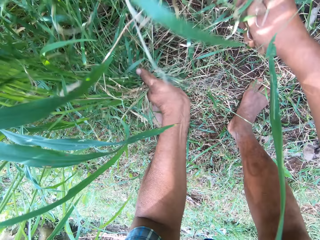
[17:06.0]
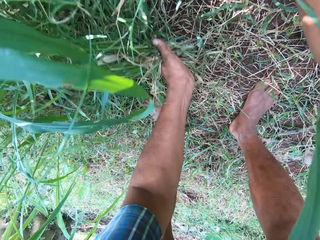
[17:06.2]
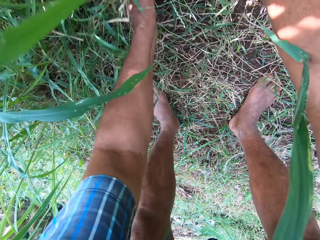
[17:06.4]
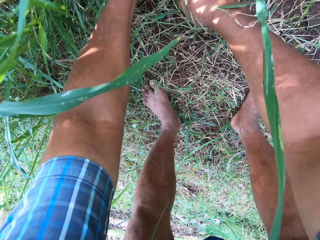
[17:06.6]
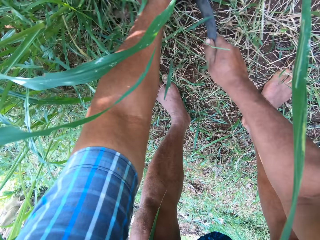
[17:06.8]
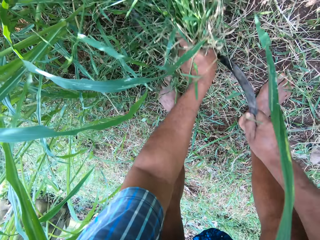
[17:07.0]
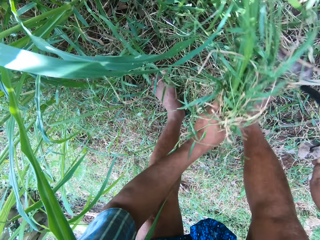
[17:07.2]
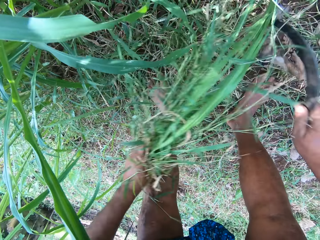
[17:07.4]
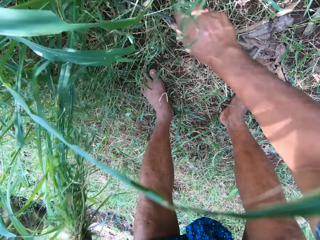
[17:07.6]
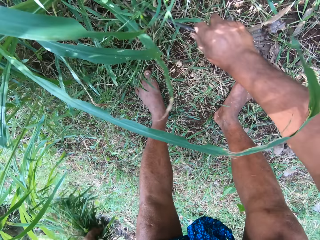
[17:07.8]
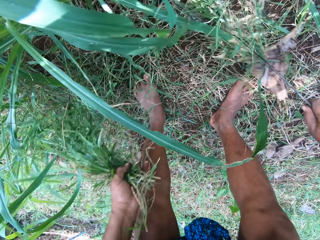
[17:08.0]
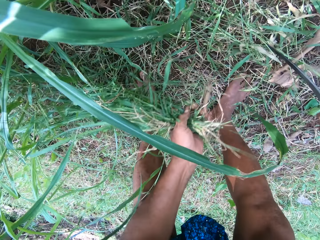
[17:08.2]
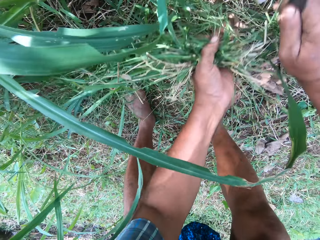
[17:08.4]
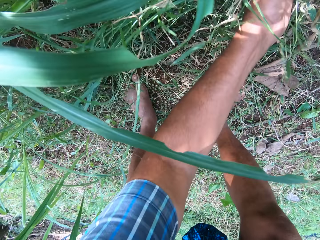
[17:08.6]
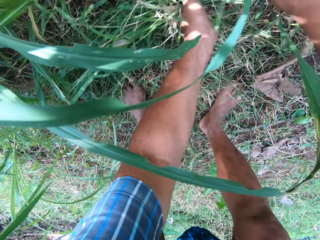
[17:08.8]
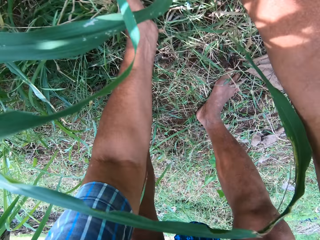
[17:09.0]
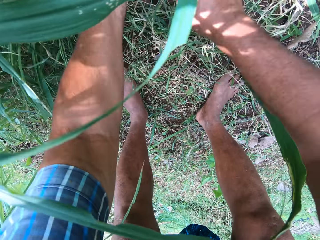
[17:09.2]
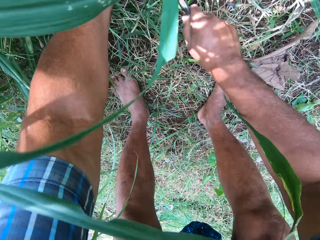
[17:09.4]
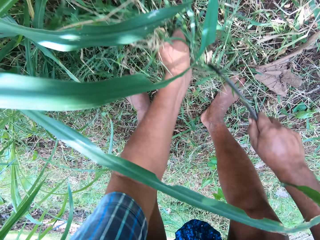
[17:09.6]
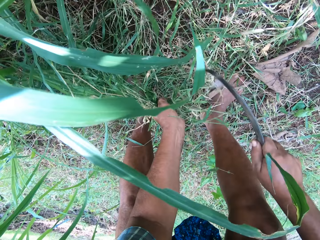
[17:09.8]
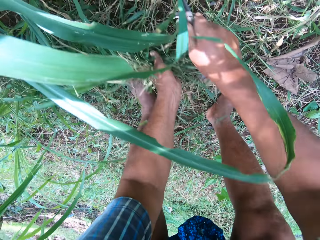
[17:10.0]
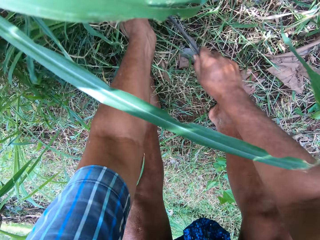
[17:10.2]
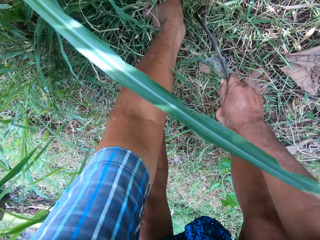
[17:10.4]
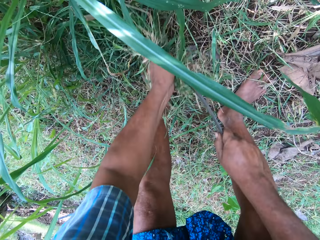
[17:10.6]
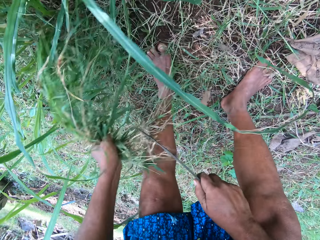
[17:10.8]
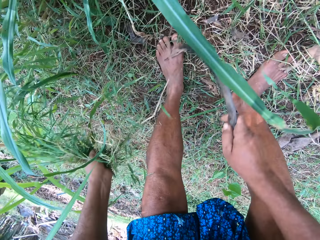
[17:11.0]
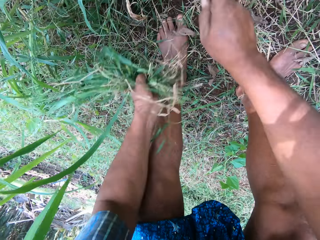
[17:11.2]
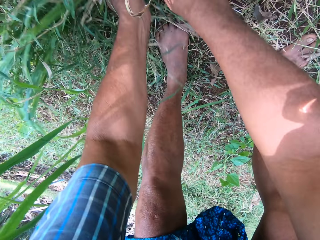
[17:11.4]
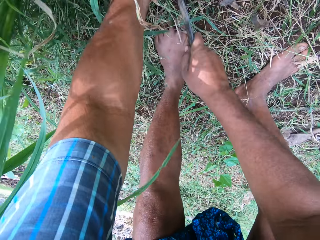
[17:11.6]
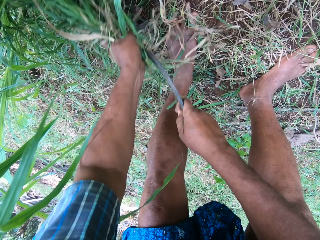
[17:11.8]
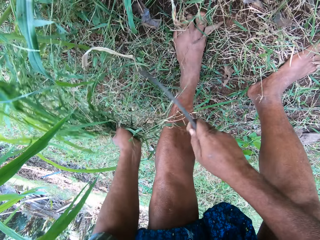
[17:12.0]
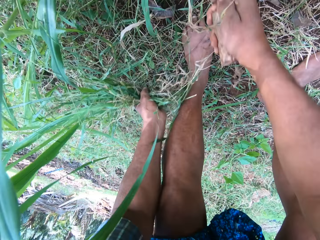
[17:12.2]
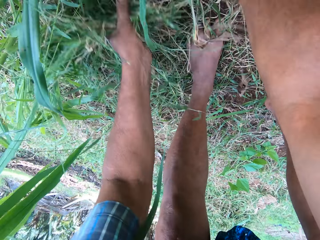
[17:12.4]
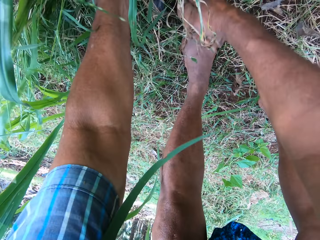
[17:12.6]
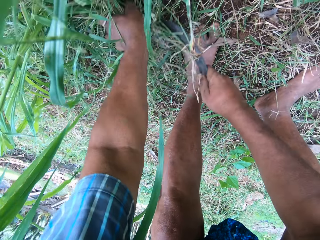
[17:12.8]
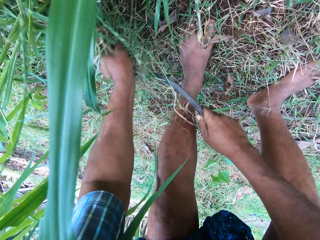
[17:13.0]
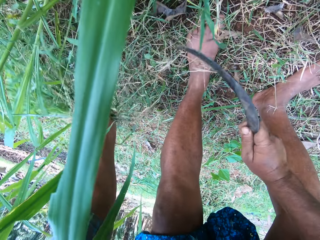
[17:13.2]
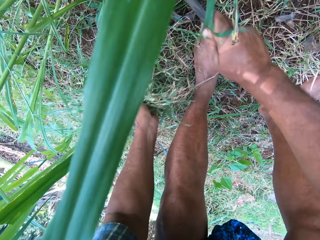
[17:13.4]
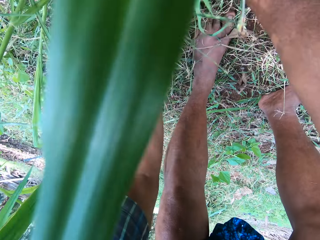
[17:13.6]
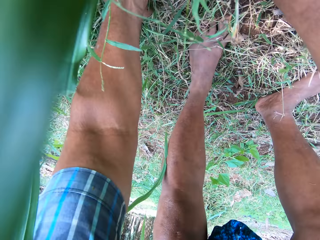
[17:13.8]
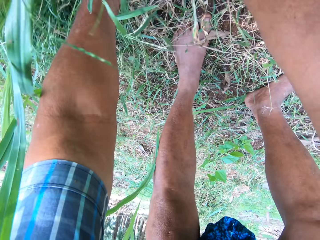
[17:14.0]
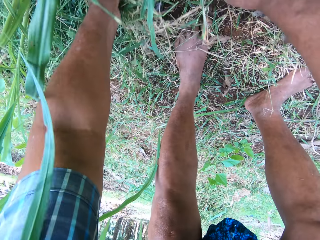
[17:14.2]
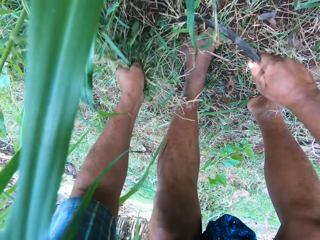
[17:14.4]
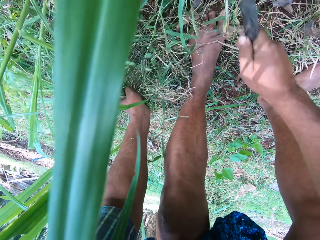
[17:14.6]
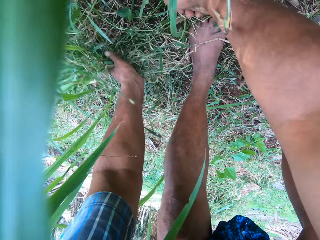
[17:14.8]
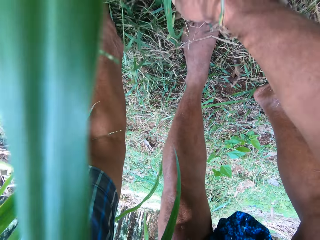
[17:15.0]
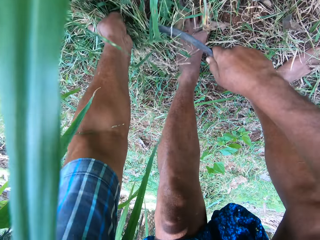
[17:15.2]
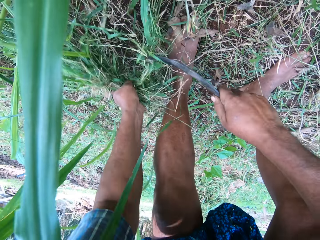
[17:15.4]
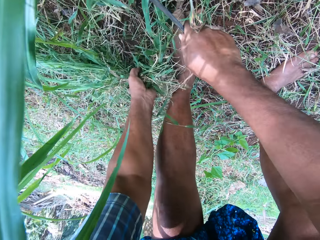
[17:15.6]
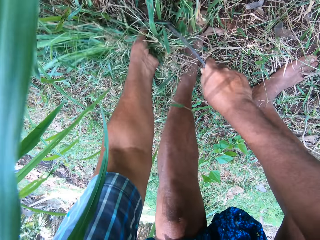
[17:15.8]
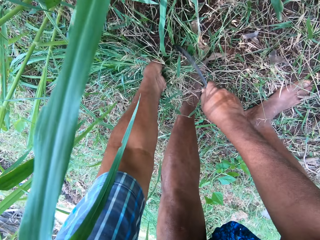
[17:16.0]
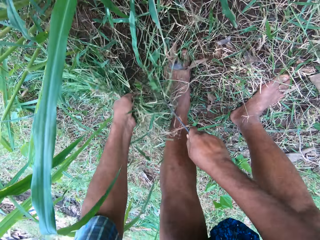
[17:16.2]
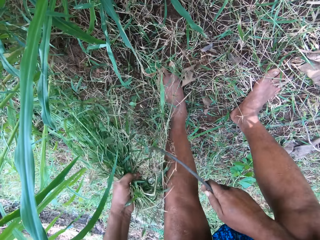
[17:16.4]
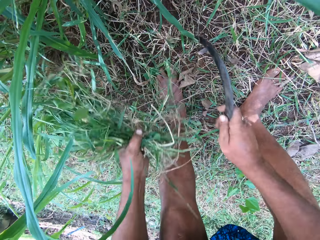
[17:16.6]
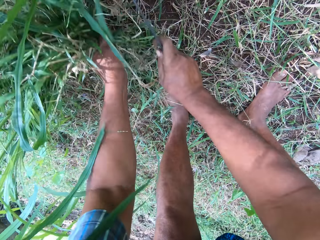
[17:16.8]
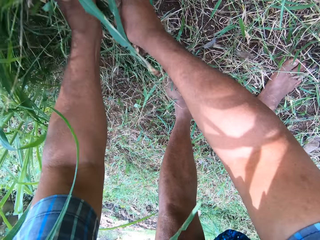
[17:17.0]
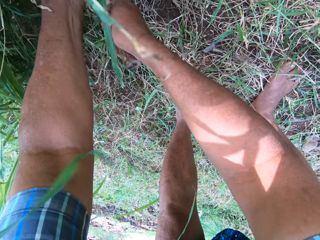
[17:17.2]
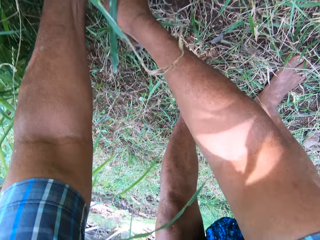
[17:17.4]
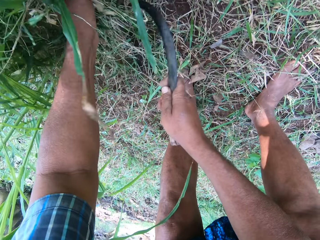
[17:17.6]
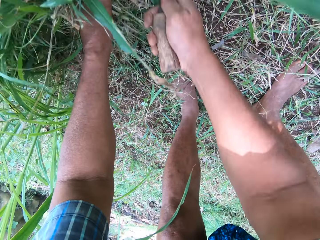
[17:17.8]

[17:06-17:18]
The camera wearer moves away the dry leaf.

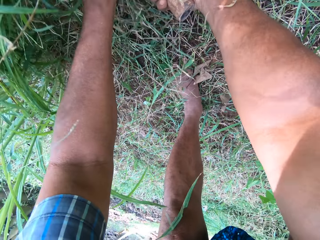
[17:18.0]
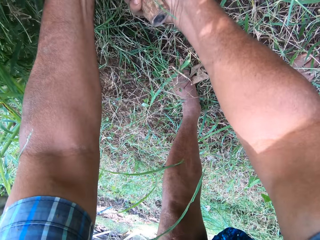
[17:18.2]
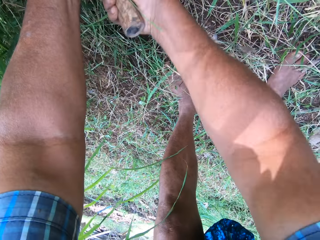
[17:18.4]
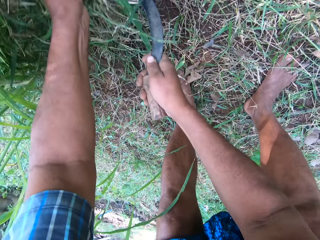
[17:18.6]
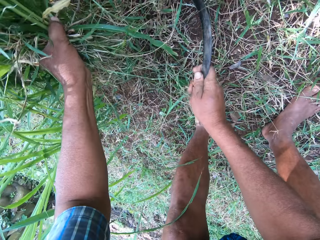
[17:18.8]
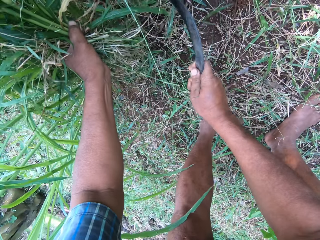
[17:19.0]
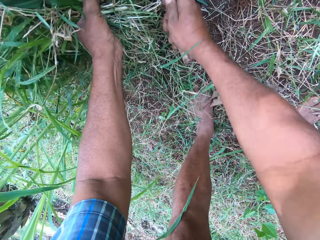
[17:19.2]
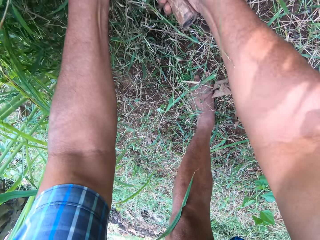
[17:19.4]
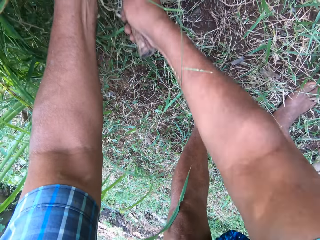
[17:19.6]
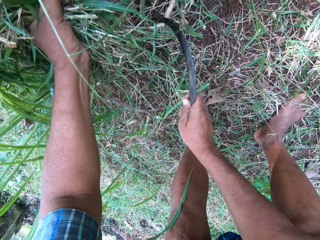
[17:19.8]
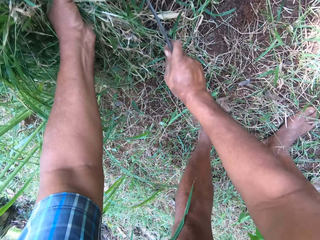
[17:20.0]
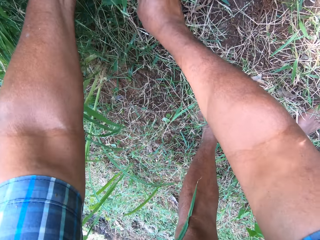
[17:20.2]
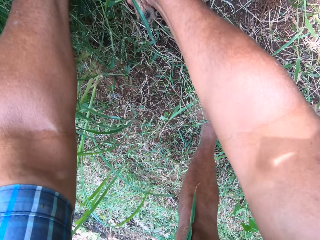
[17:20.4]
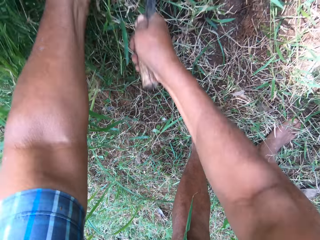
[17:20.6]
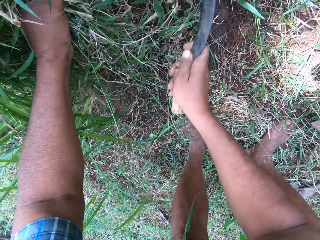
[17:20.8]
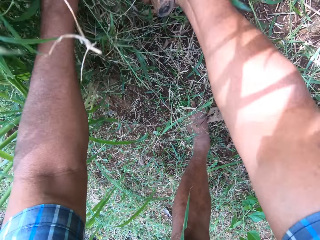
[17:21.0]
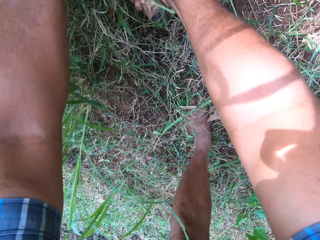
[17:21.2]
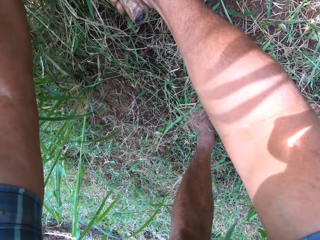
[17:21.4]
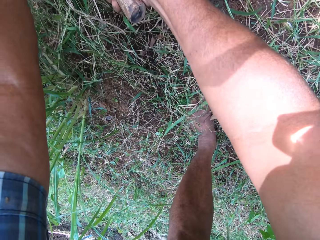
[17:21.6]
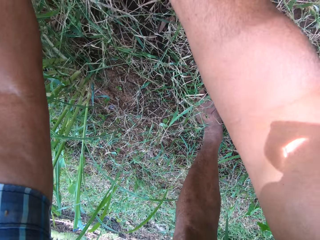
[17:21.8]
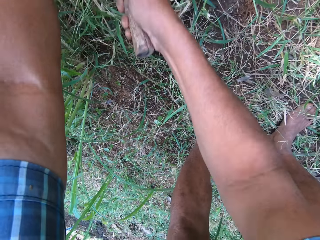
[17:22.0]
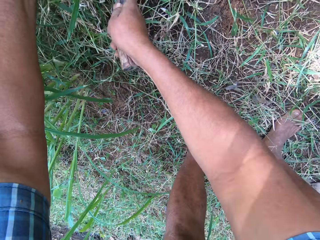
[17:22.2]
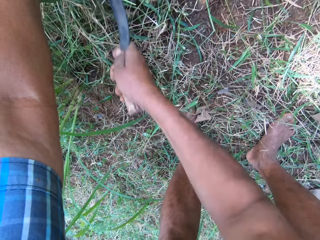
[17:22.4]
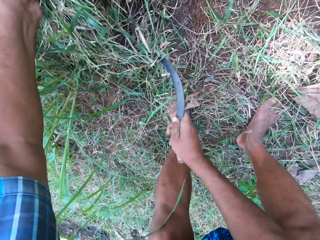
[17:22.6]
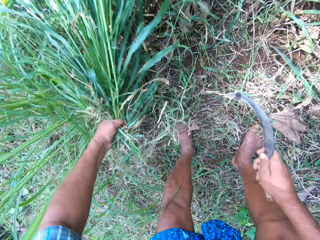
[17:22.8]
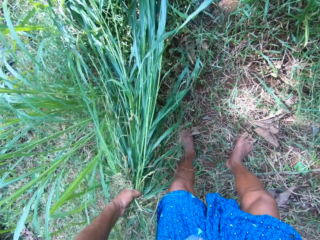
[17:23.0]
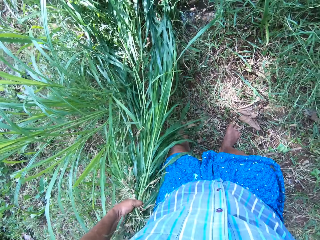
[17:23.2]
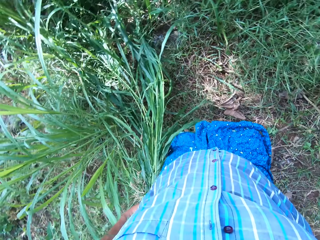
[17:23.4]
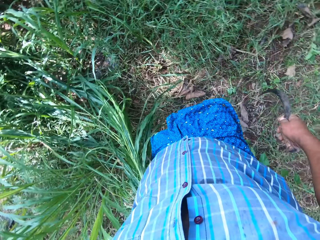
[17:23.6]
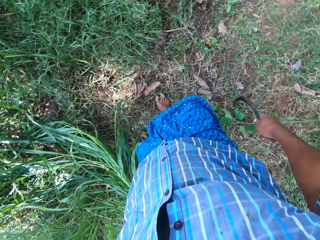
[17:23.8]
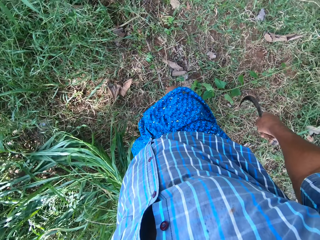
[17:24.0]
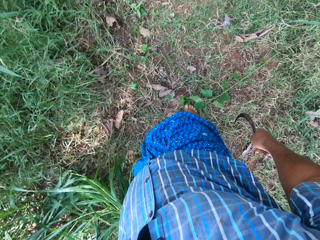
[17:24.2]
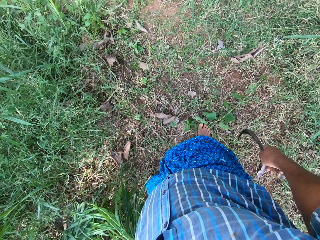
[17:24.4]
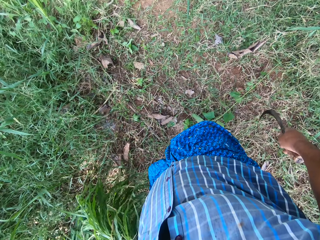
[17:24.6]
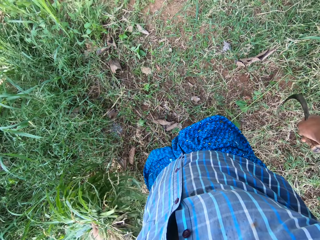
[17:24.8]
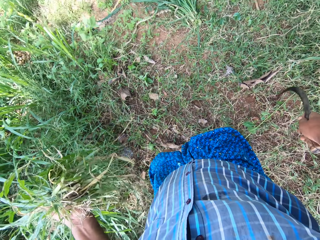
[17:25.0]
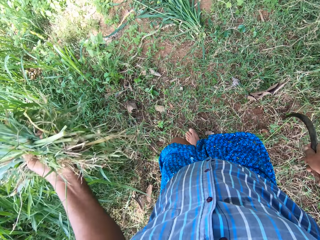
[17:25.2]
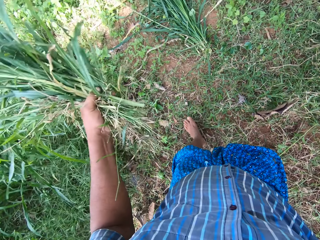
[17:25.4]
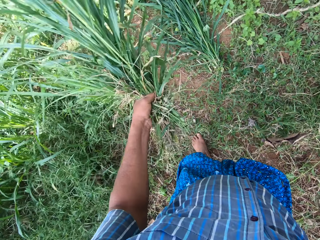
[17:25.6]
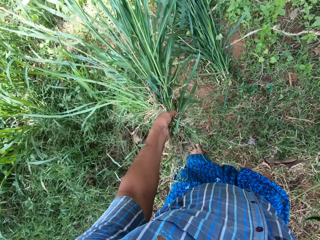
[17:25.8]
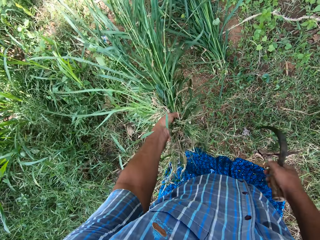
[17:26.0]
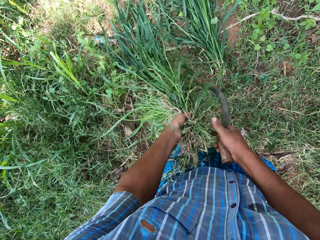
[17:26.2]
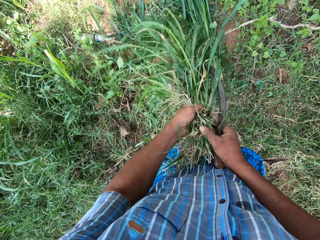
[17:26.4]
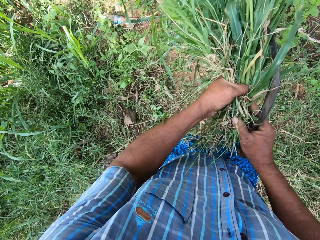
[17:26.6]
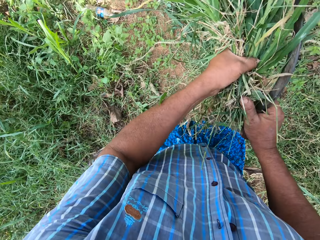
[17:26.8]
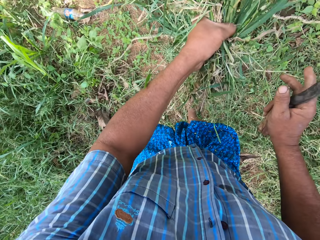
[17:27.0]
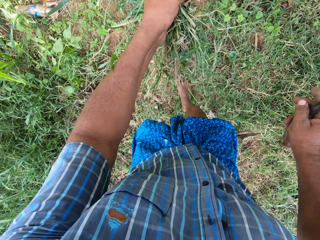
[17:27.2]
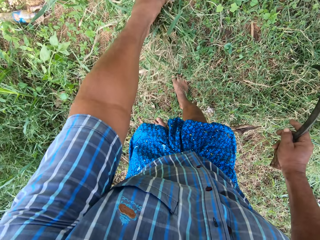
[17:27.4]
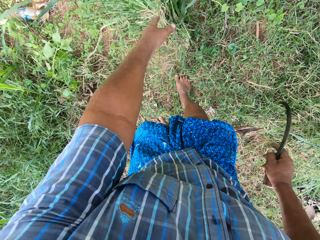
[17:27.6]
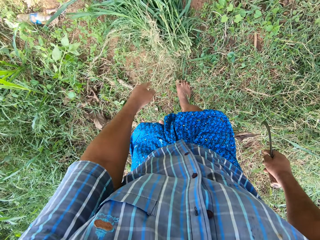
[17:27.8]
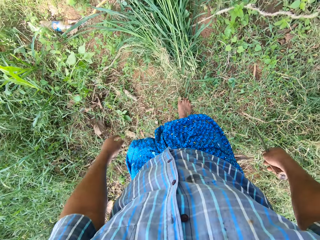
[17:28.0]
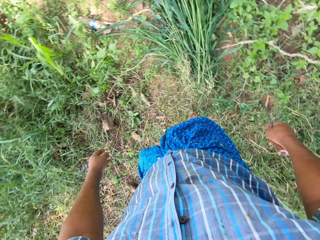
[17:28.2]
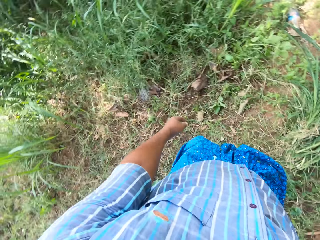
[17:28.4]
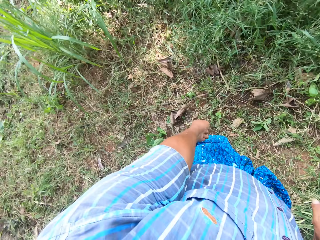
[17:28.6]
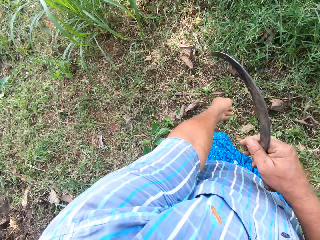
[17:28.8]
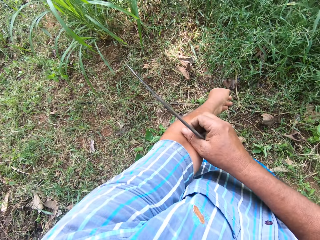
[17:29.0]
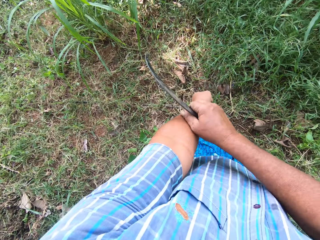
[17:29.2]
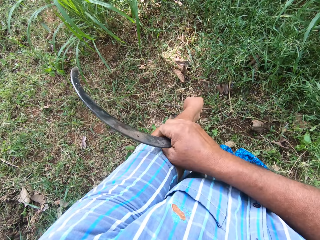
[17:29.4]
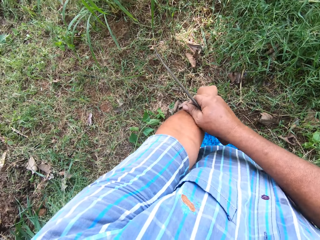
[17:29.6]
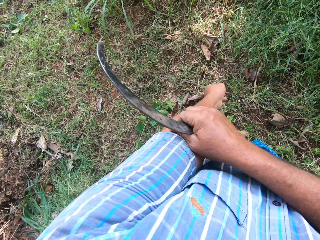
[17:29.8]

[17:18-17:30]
The camera wearer holds the napier grass on the hand. They move. They drop the napier grass on a pile of grass.
